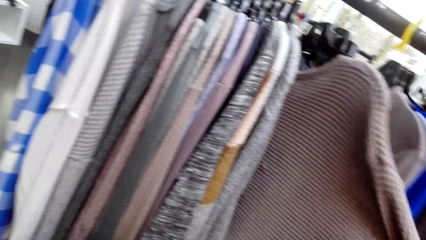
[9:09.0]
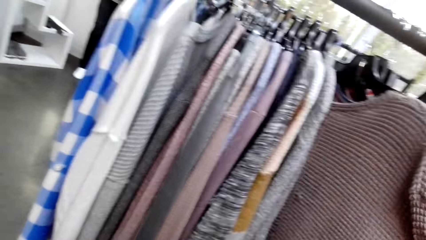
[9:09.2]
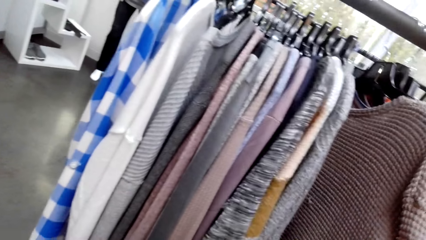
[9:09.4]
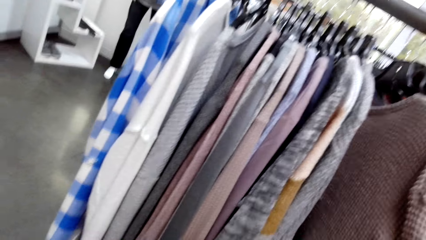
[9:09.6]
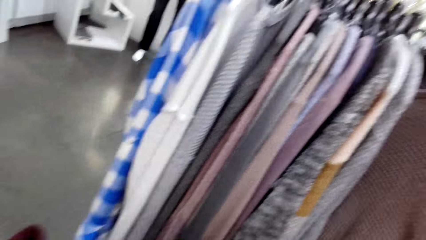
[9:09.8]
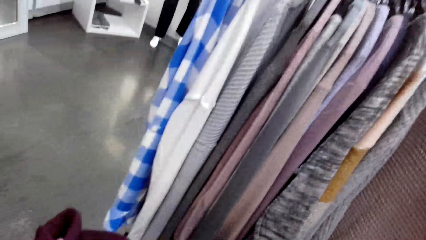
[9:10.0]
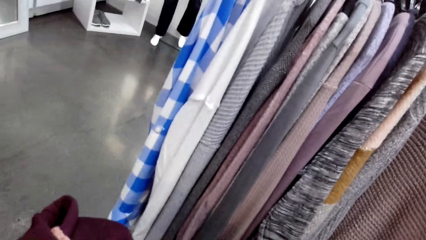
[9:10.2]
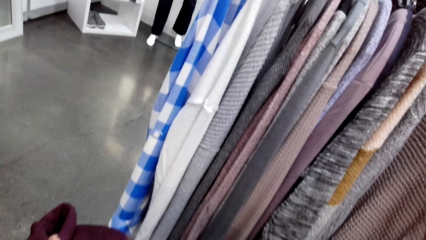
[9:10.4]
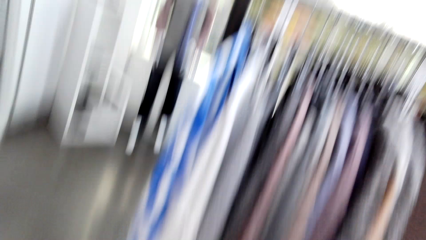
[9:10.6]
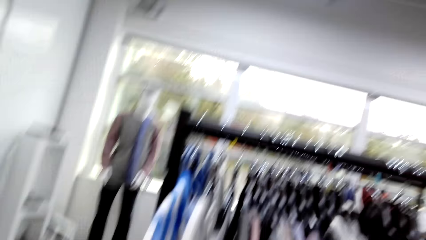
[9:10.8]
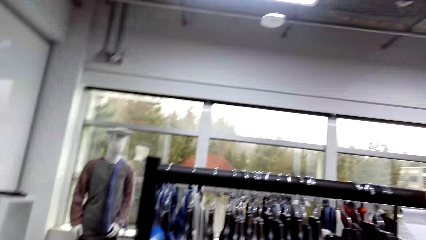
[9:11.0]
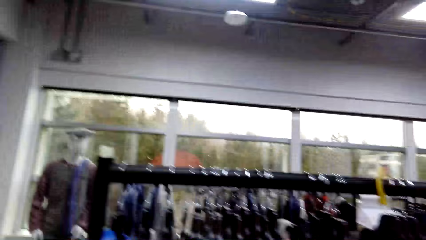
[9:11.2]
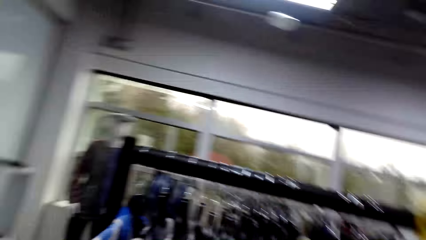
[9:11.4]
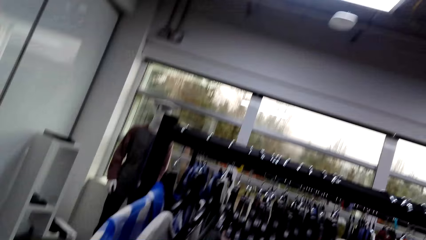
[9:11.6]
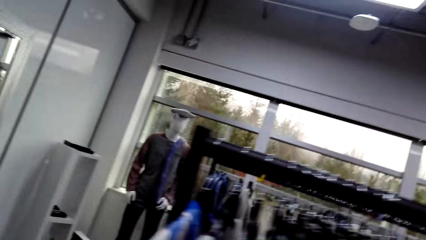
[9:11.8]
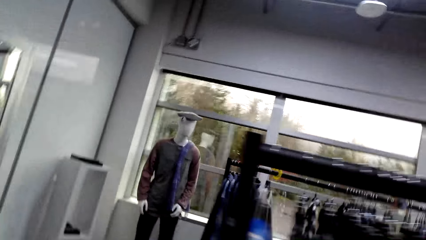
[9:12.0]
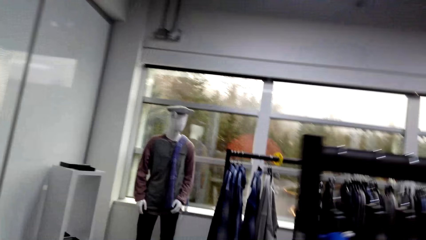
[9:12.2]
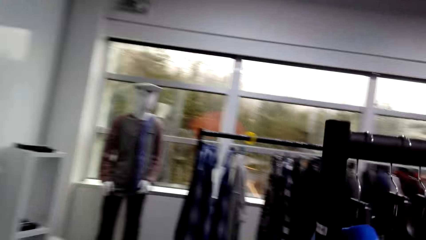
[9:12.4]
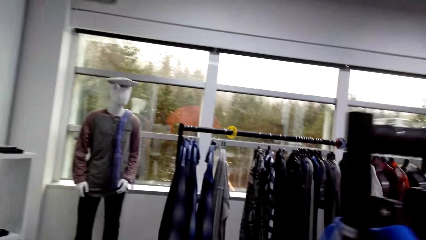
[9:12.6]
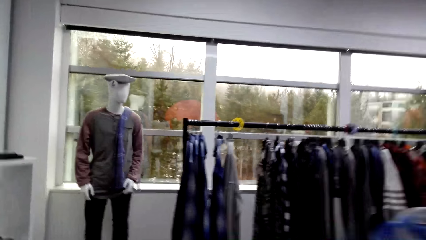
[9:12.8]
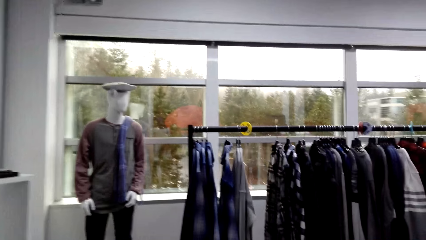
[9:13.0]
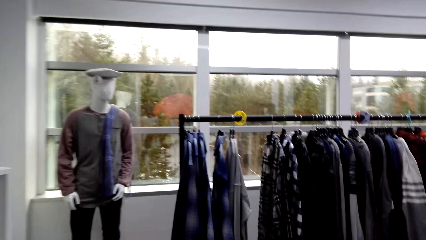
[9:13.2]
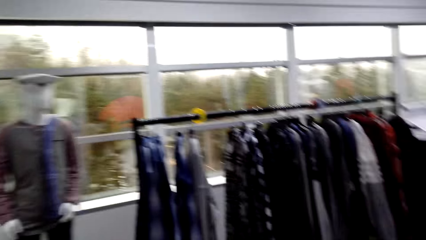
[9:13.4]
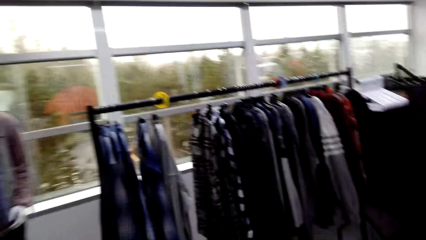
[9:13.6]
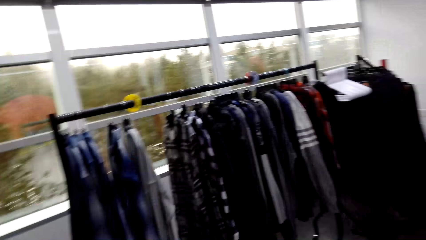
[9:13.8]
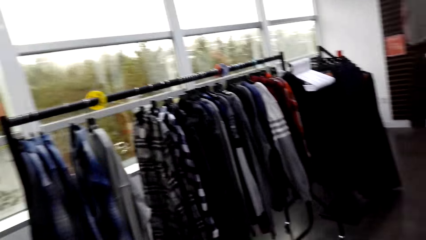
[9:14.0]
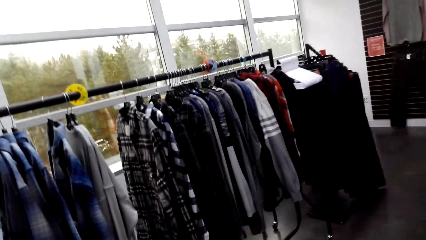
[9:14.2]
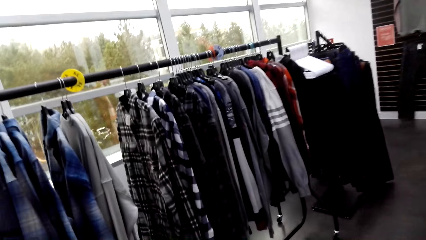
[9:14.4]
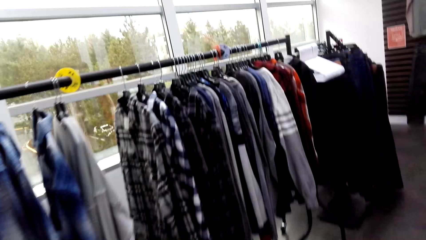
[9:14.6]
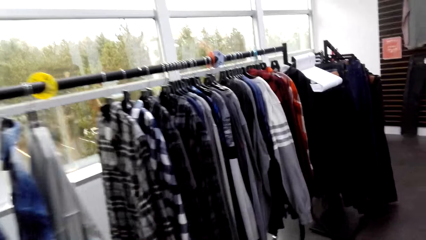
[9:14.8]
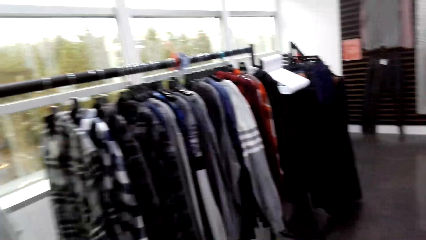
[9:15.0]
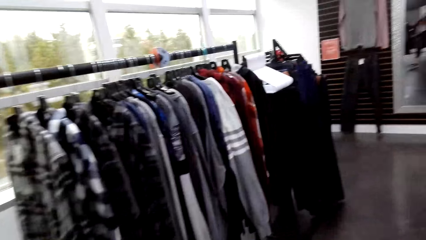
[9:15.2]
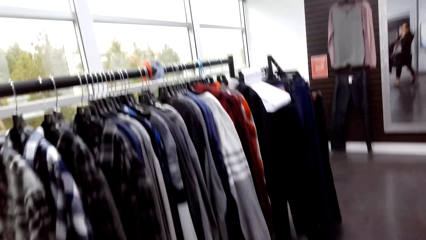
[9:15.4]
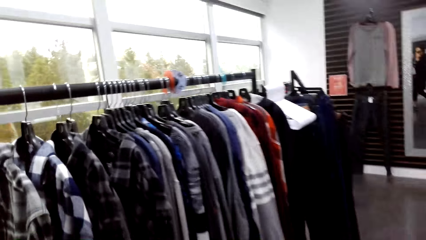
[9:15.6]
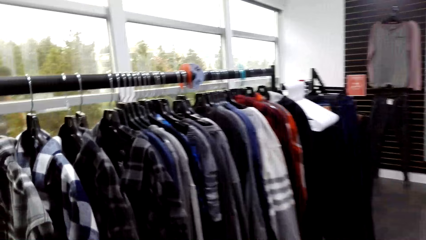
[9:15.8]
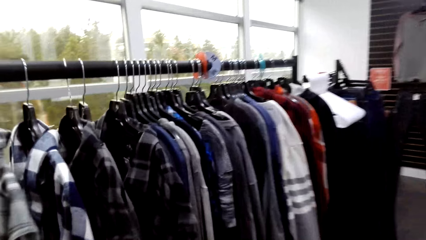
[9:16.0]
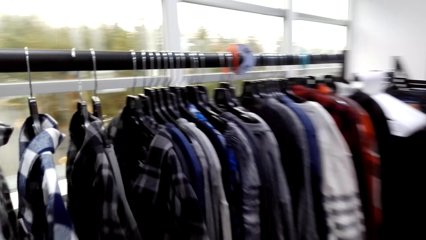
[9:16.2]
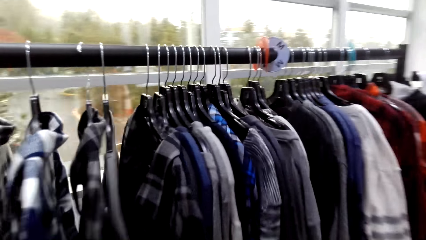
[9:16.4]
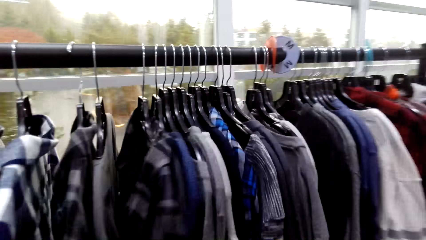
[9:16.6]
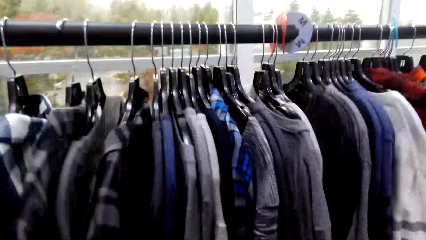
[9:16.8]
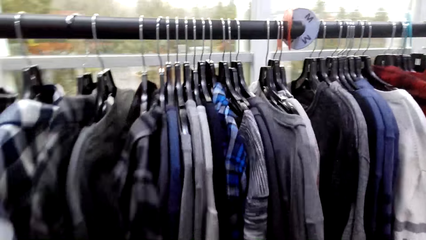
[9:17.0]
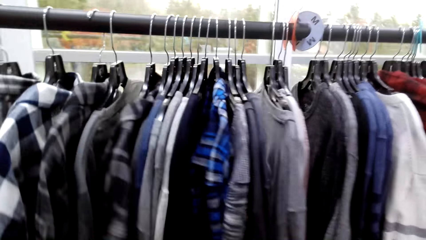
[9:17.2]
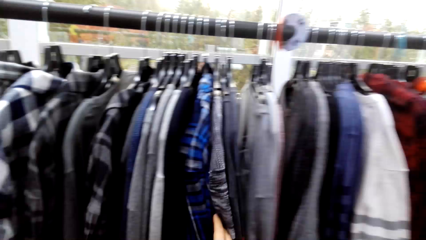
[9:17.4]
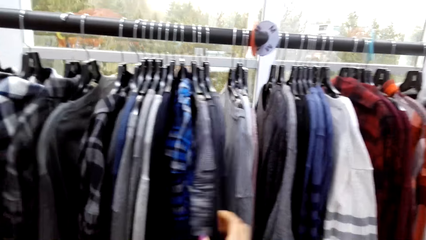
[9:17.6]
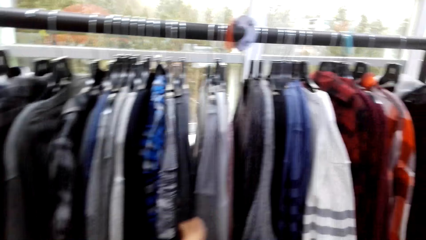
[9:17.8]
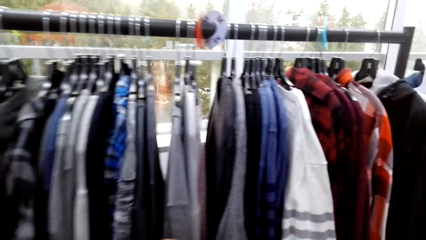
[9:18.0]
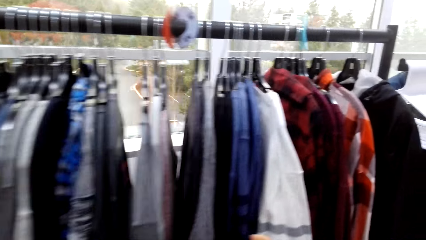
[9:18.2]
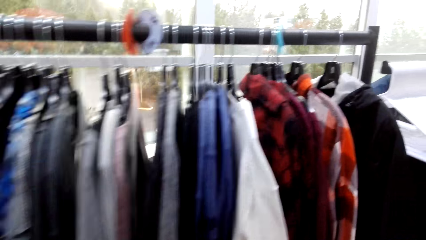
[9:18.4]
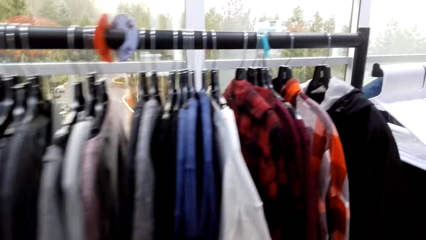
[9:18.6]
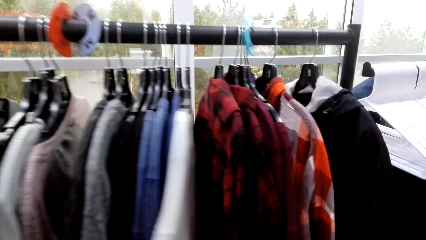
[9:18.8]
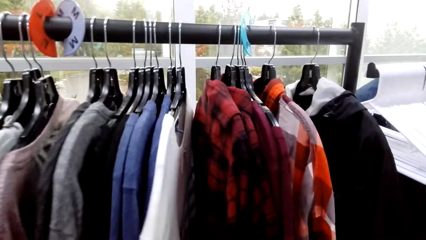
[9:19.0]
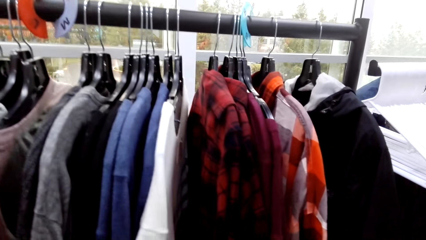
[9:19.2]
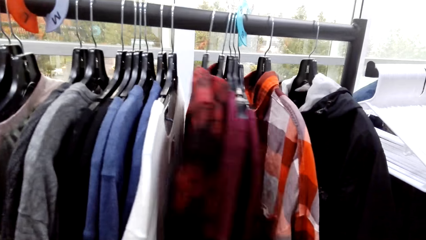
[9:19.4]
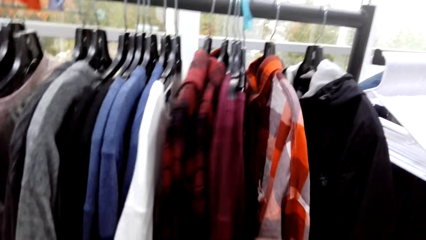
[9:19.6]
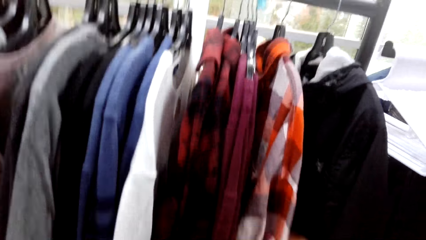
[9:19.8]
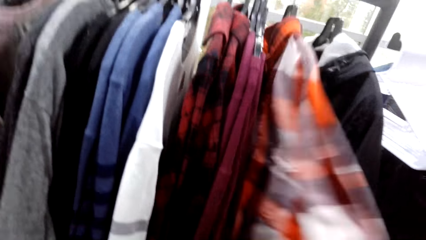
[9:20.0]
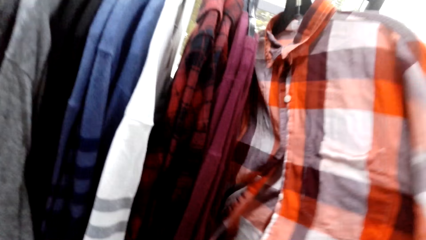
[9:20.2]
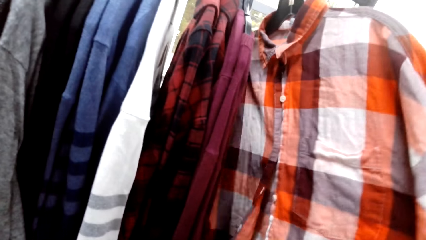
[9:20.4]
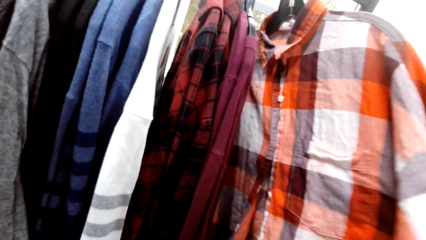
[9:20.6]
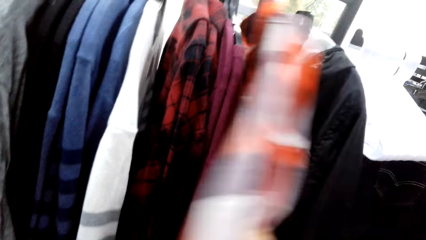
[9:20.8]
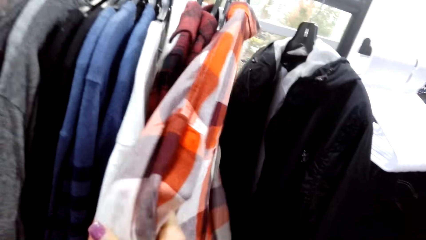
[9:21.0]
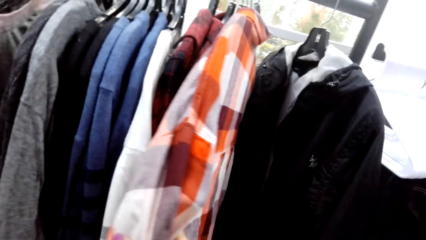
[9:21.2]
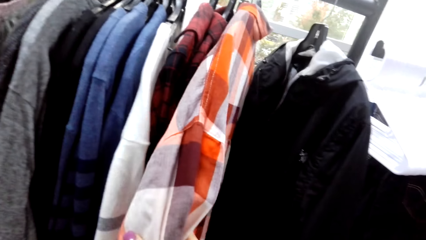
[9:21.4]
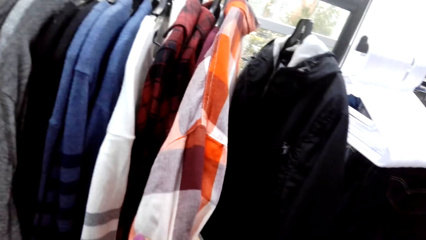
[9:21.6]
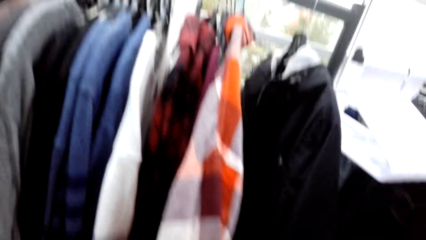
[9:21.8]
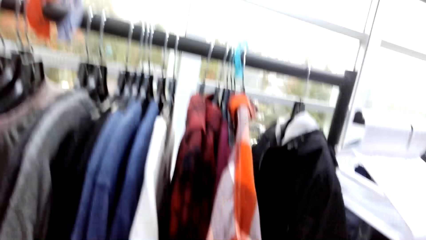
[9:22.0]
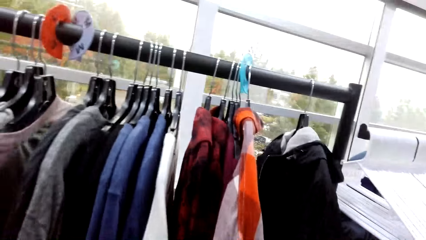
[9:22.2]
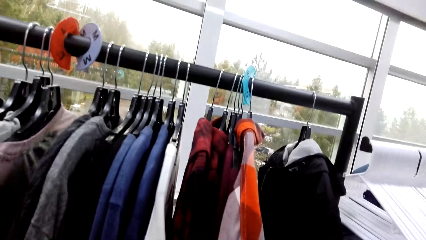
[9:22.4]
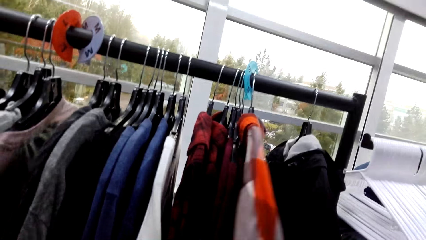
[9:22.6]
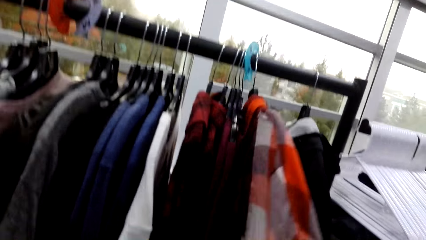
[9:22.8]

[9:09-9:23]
The camera wearer walks in the supermarket. They peruse the clothes on the clothes rack.

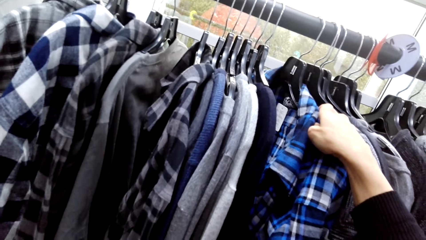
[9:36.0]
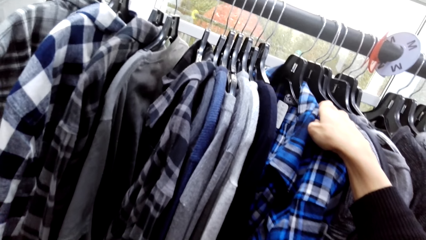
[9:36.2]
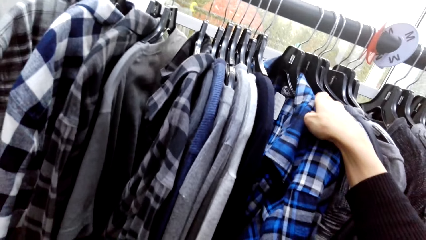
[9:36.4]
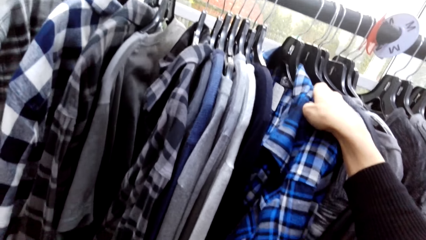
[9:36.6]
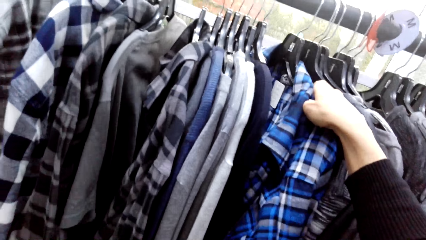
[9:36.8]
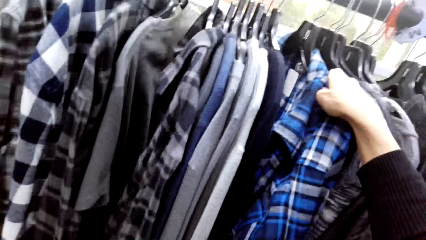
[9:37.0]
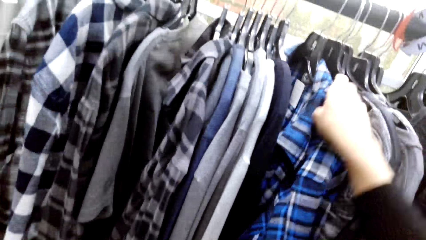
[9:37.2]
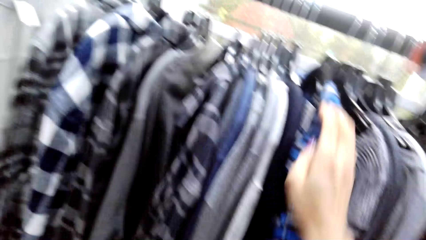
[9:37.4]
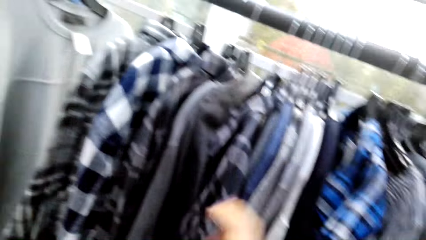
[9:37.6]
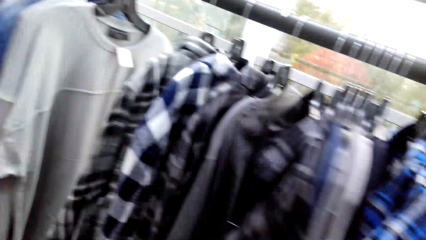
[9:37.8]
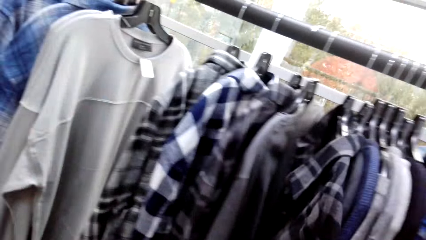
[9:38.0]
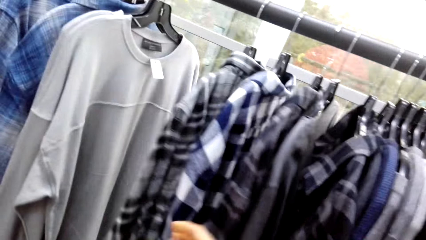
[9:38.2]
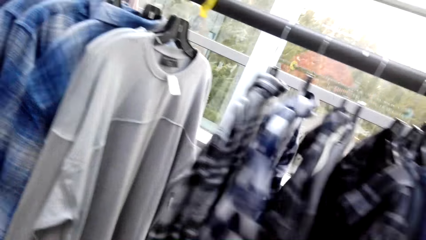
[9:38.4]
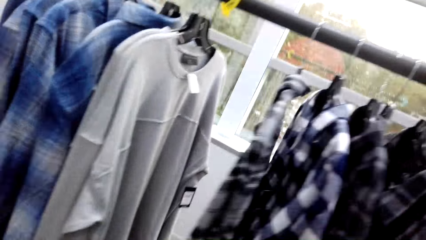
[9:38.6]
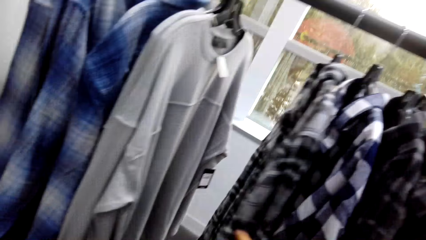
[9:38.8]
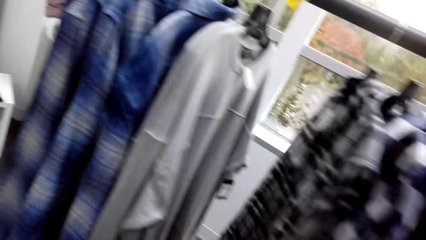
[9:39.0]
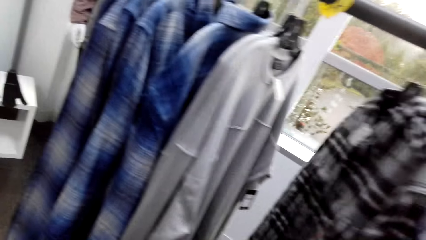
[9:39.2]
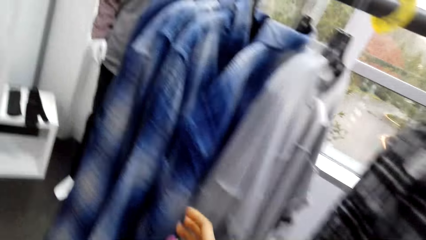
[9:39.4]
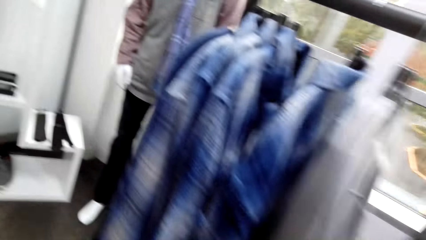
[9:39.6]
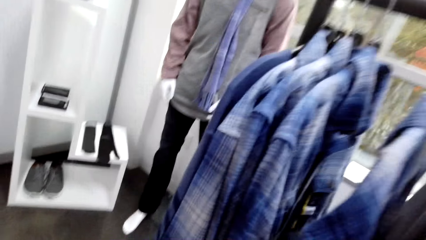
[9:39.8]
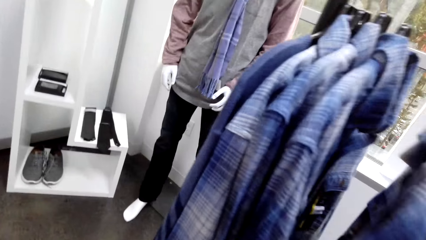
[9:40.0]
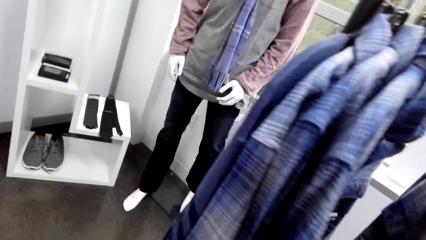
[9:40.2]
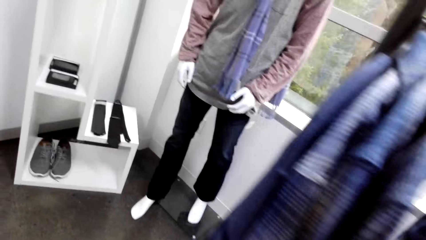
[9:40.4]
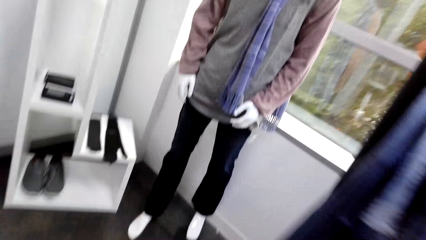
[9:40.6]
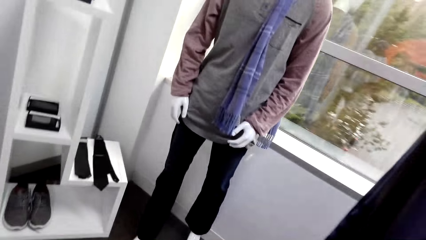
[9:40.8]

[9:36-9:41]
The camera wearer walks in the supermarket.
